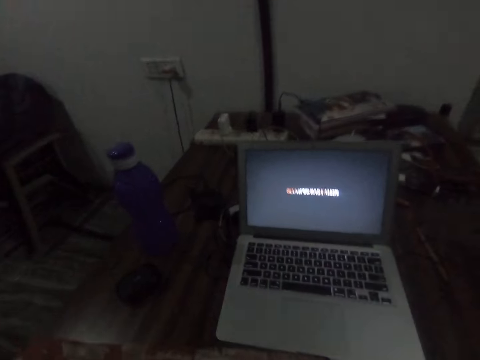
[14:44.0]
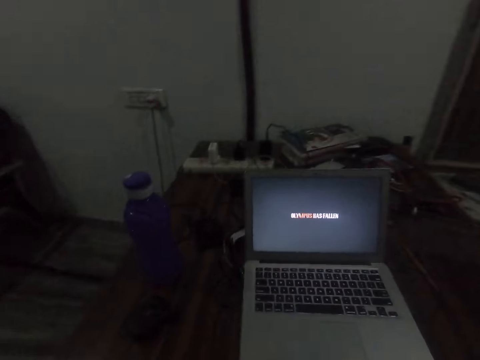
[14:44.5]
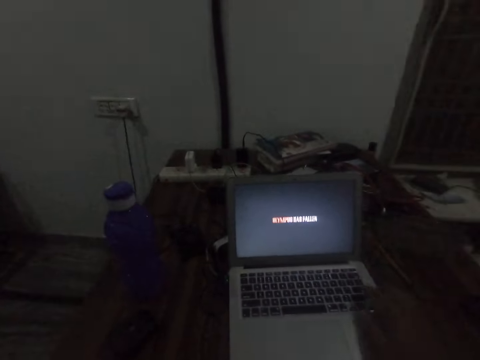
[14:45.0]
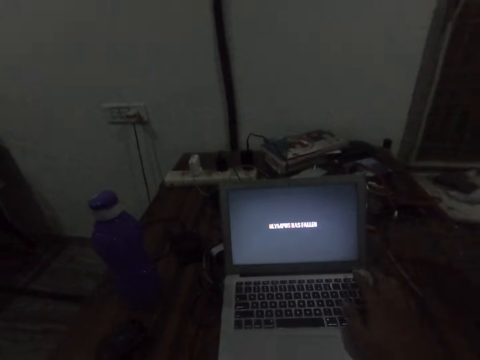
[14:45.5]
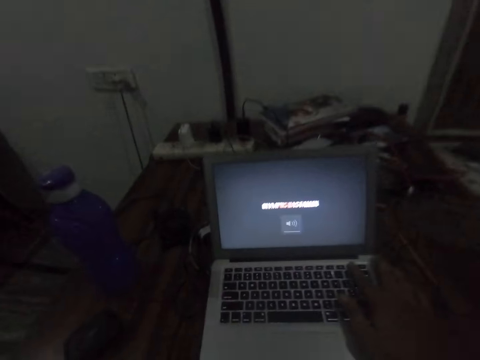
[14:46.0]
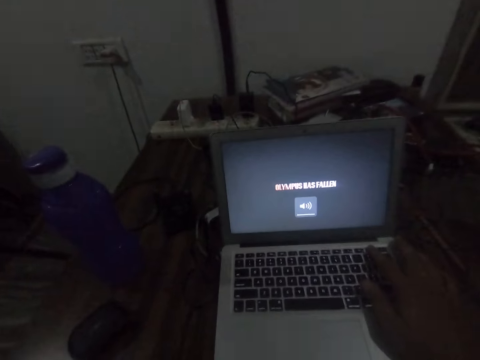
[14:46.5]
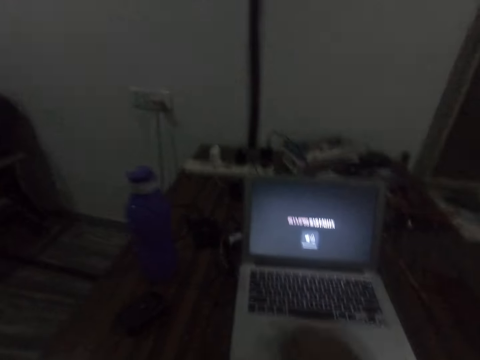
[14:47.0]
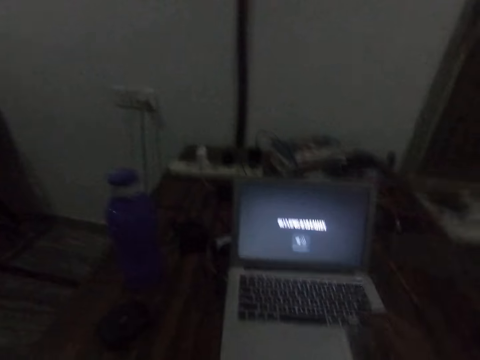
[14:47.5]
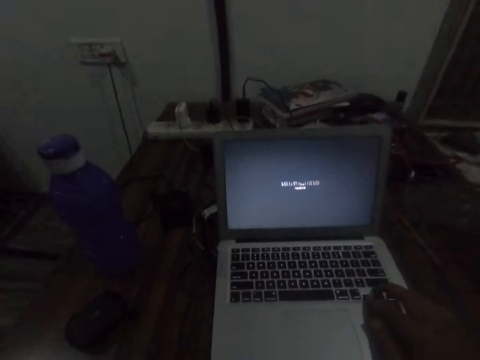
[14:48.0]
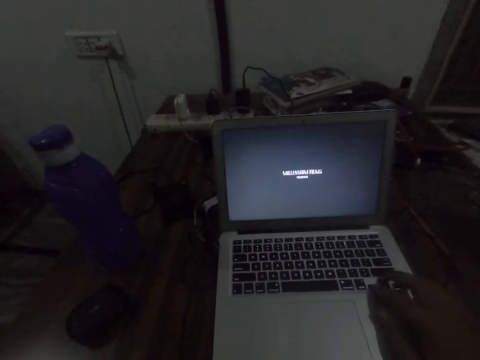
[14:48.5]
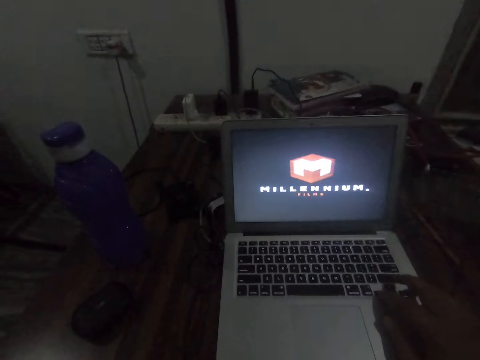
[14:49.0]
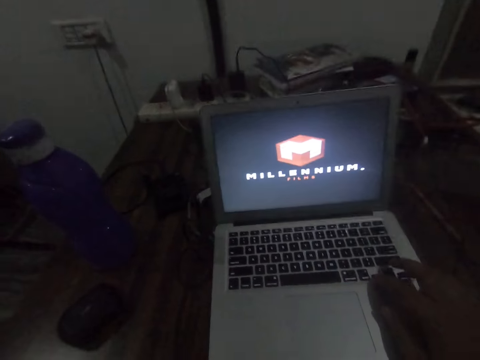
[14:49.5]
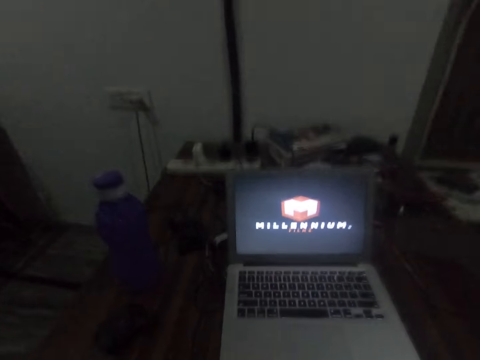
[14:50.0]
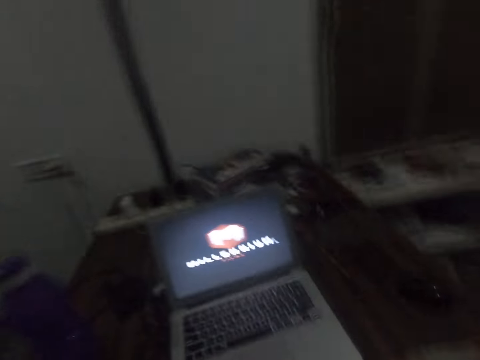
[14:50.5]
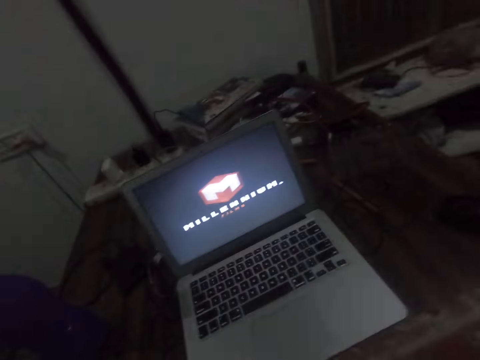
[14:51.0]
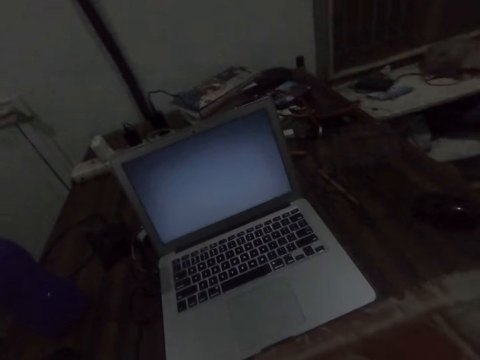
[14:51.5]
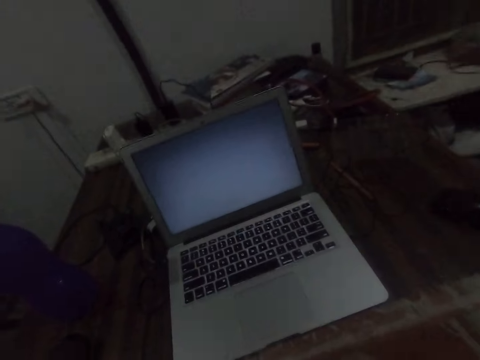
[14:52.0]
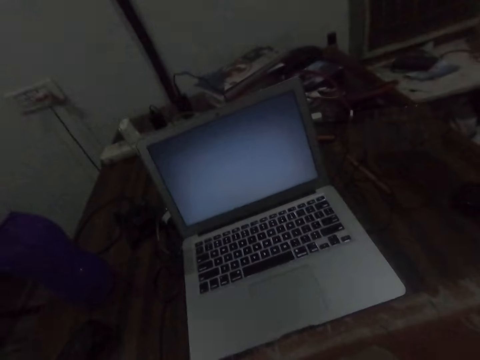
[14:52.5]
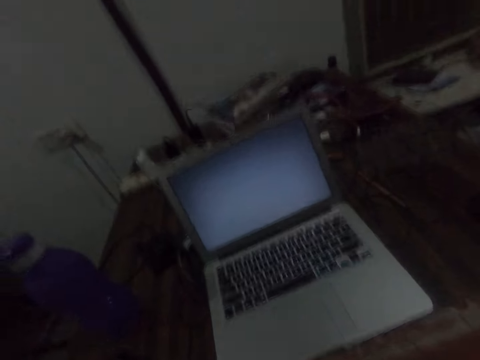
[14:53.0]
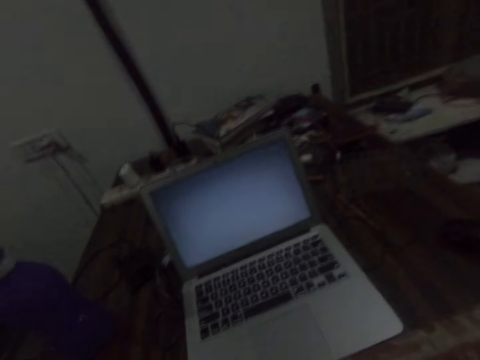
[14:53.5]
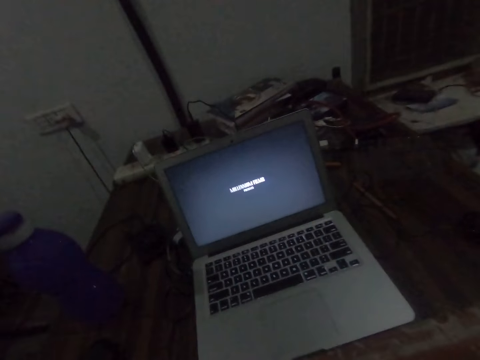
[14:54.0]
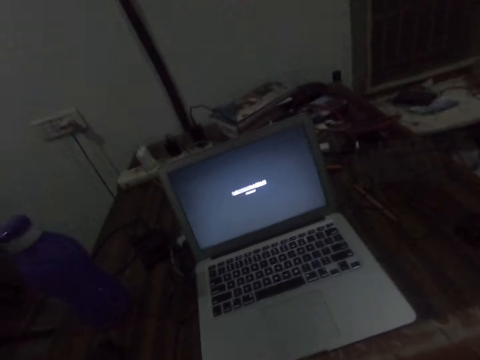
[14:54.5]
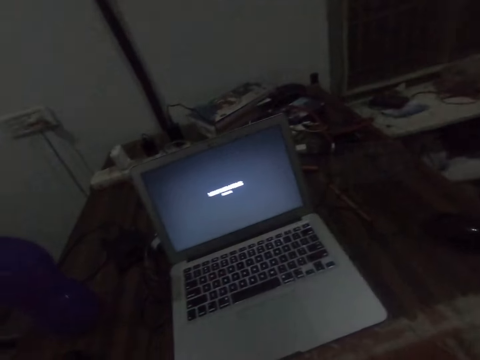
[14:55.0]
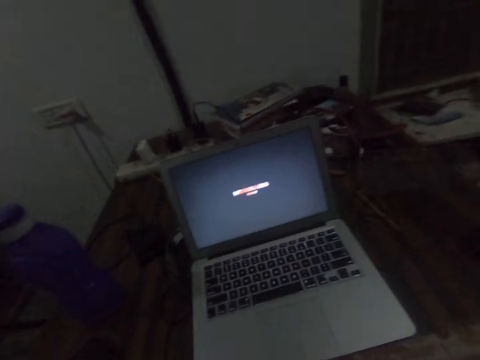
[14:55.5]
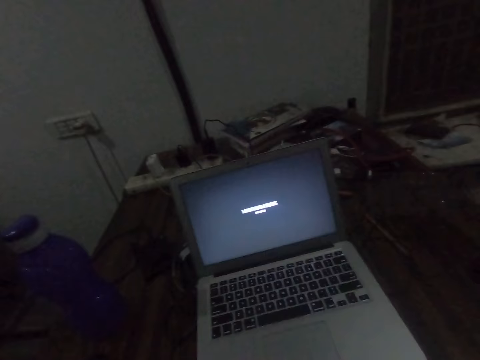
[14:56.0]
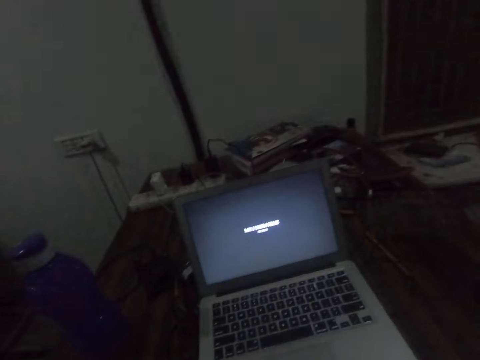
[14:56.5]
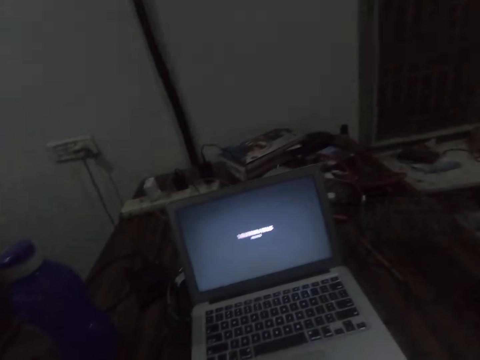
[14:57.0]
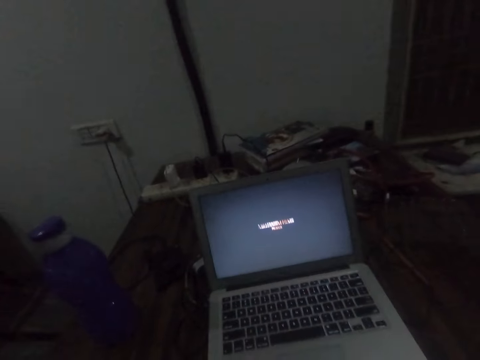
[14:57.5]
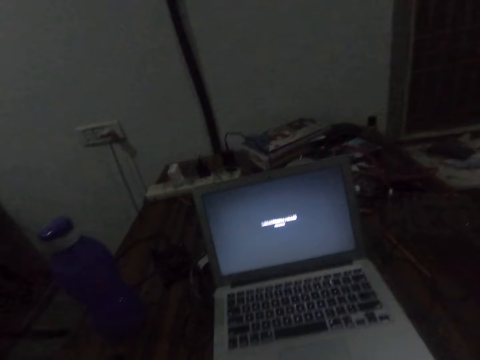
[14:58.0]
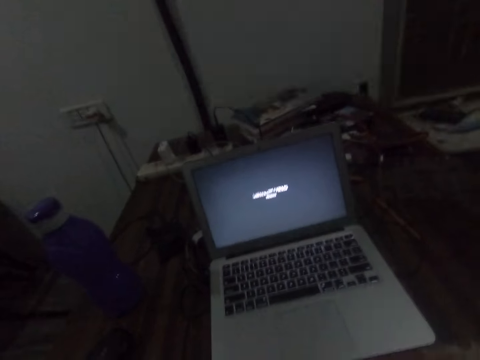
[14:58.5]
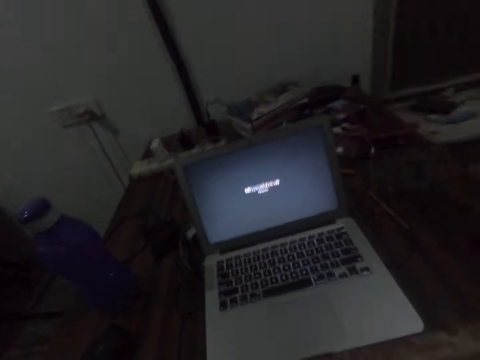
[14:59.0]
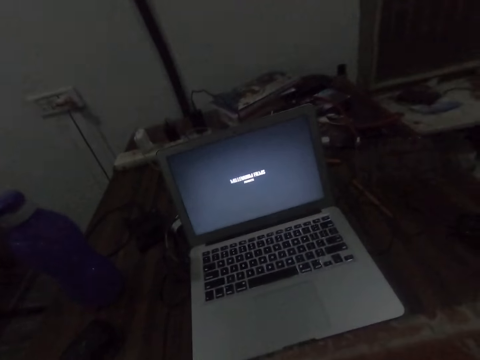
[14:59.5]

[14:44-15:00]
The camera wearer operates the laptop. They look at the laptop. They press the keyboard buttons. They watch a movie in the laptop.

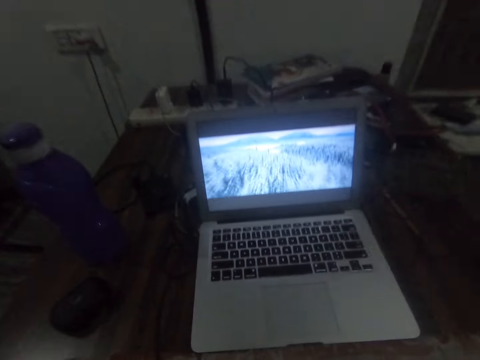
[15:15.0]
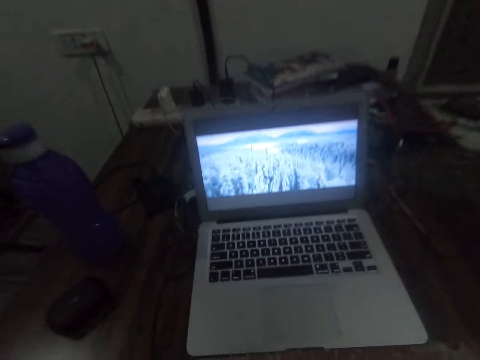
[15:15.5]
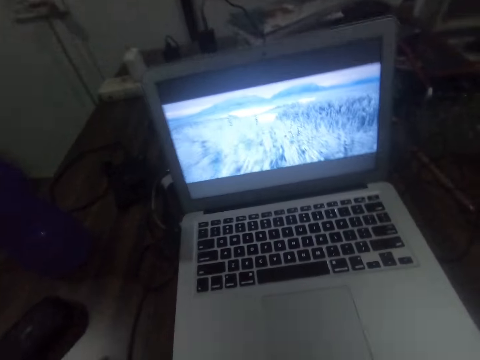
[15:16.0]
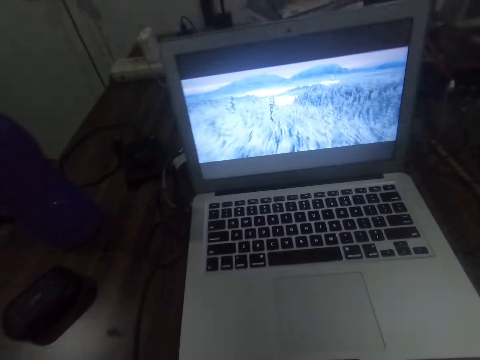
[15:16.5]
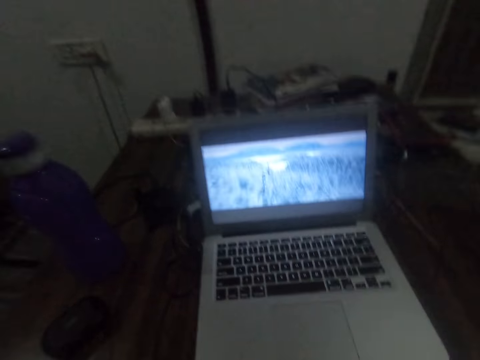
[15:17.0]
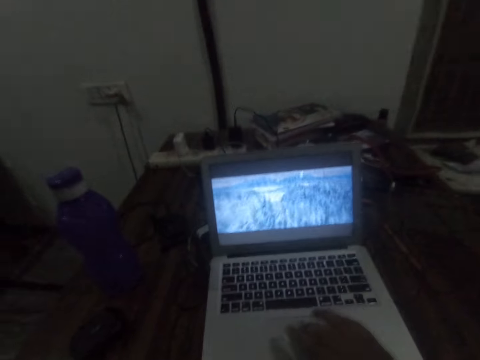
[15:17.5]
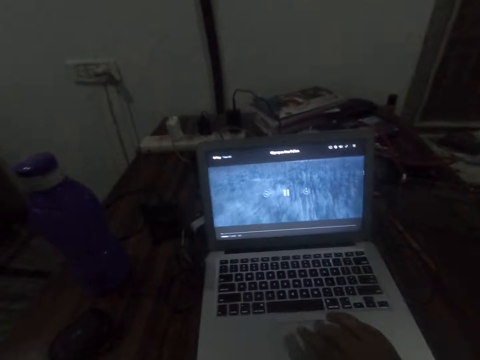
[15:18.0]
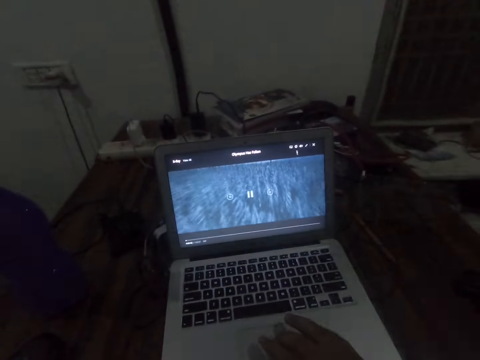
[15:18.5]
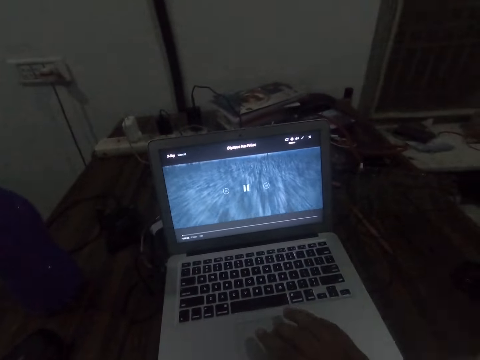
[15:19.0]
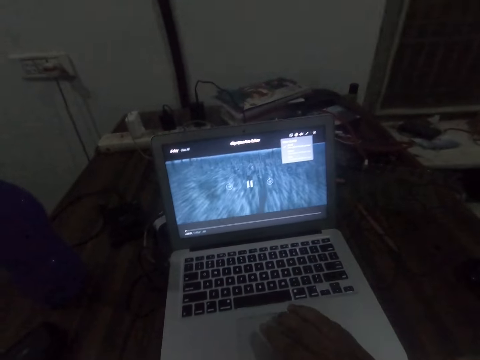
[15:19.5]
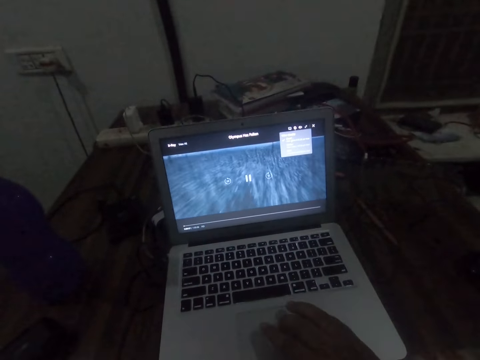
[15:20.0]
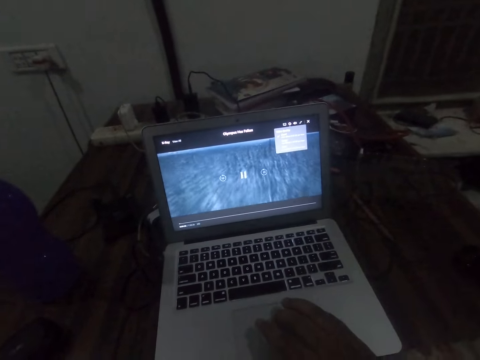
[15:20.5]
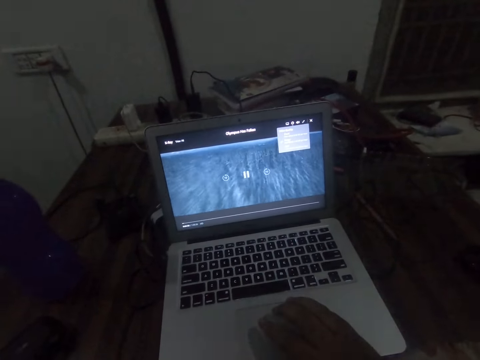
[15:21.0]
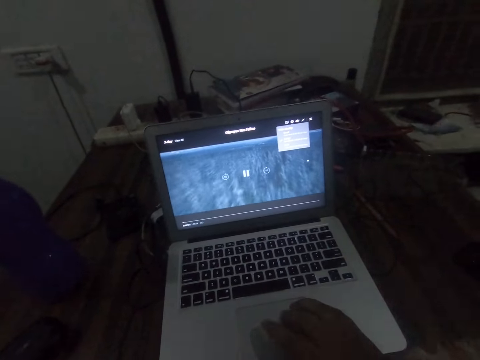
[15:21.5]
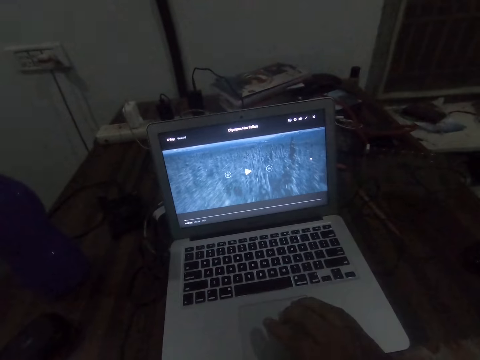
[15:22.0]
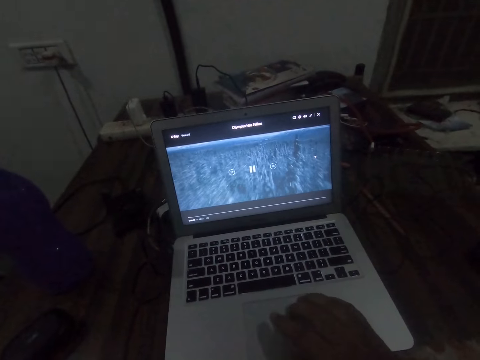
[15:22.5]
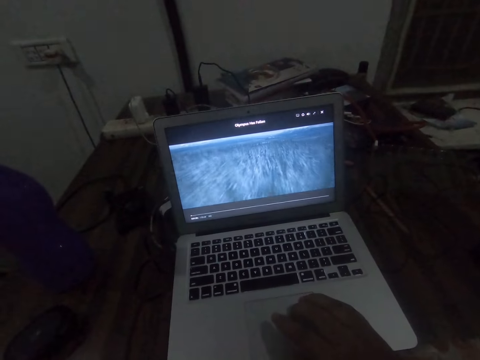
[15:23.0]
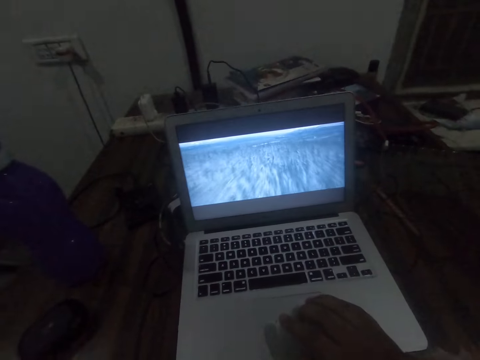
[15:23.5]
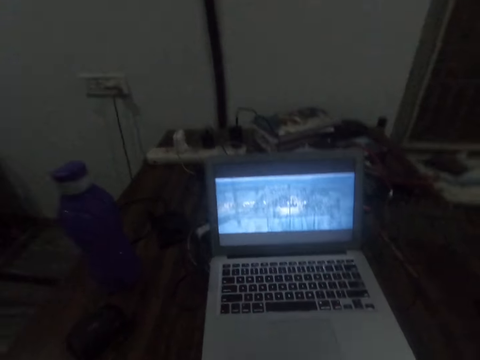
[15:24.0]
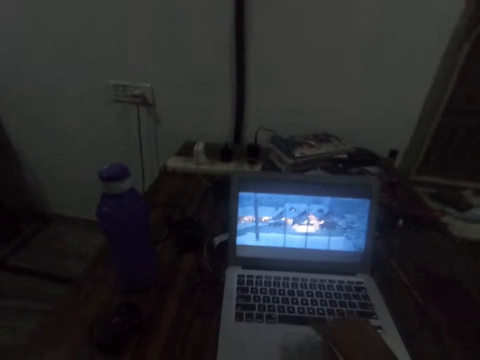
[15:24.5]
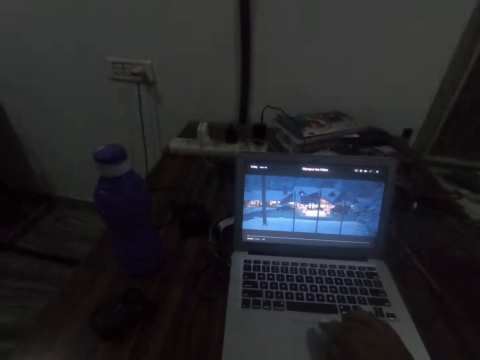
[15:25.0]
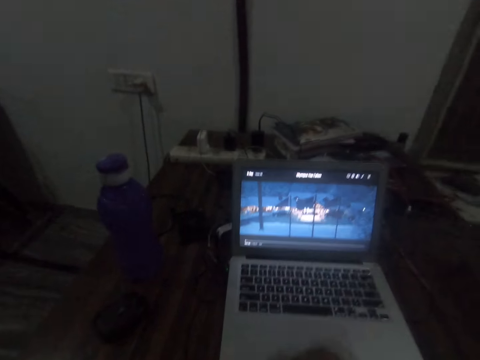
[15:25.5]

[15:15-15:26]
The camera wearer operates the laptop again. They move the finger on the touch pad.
